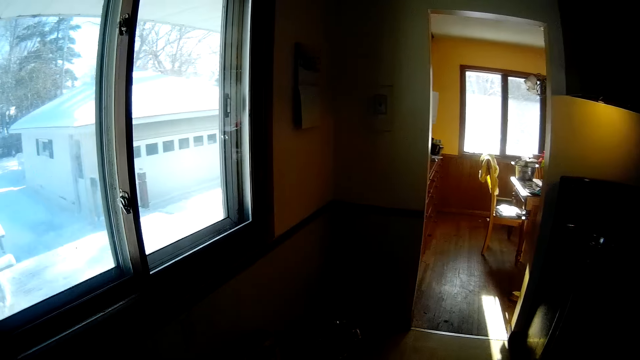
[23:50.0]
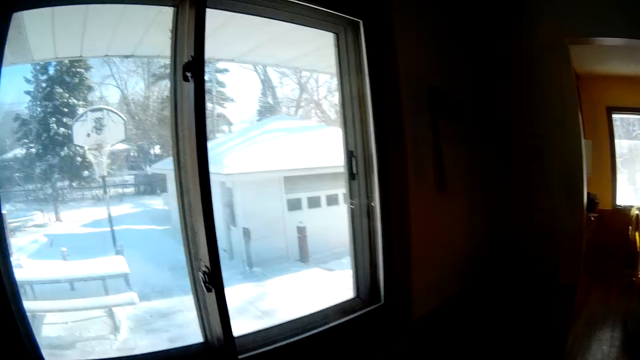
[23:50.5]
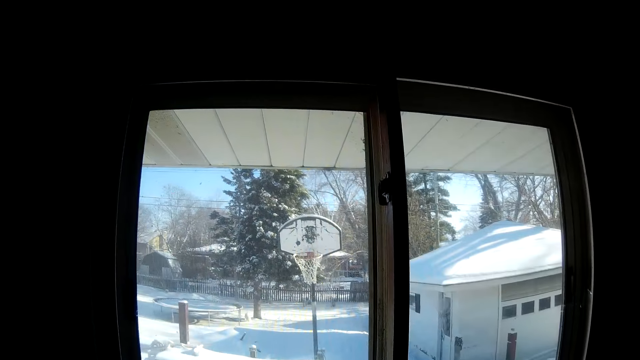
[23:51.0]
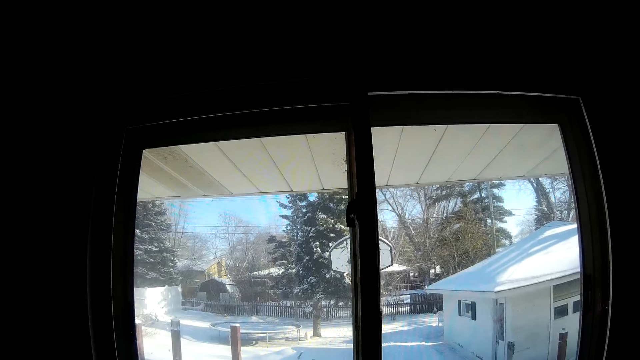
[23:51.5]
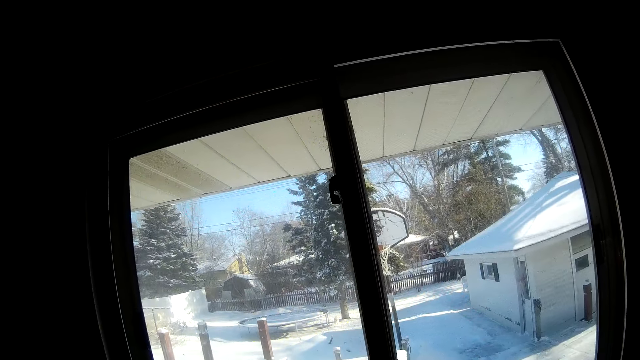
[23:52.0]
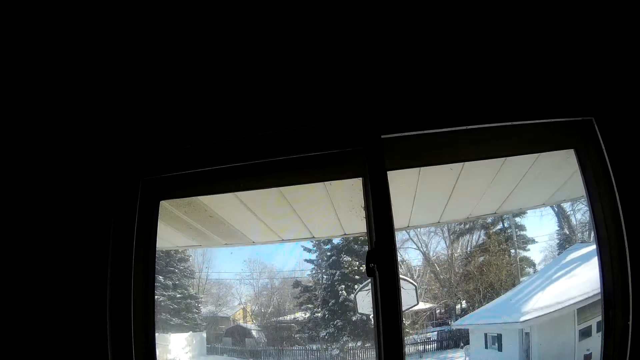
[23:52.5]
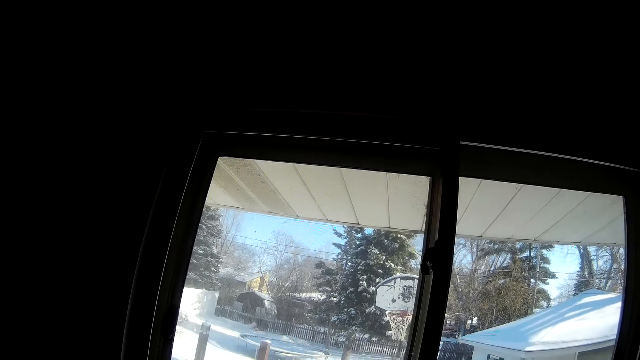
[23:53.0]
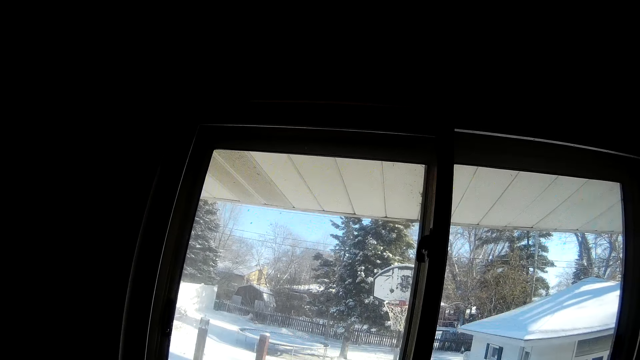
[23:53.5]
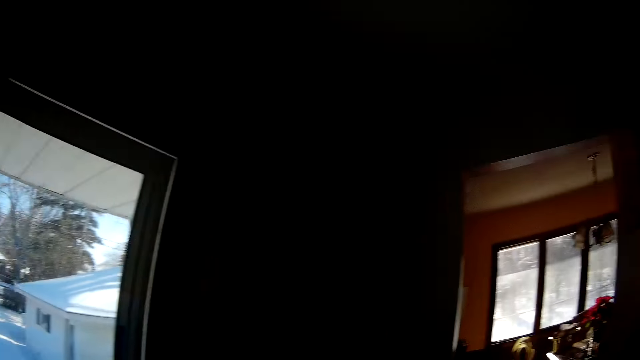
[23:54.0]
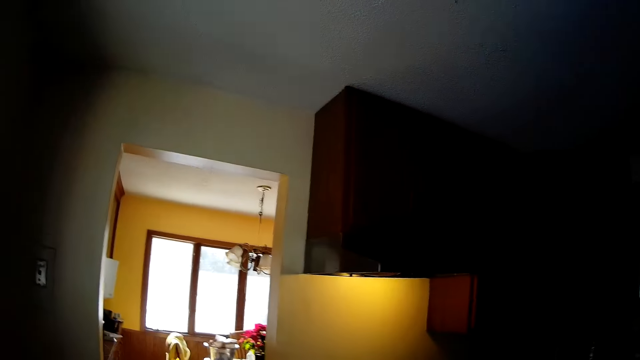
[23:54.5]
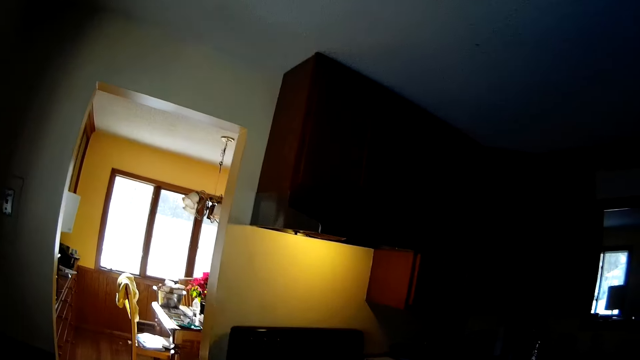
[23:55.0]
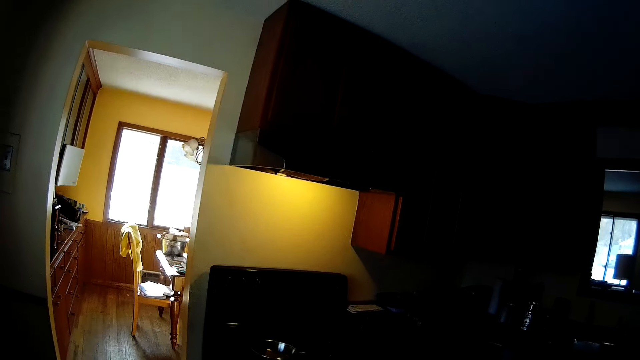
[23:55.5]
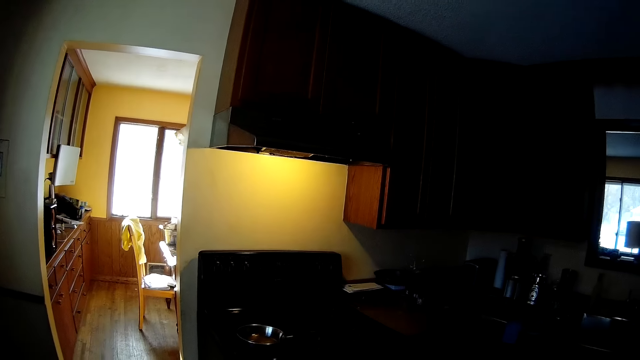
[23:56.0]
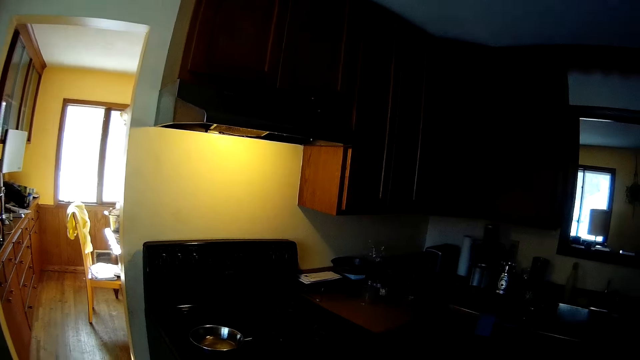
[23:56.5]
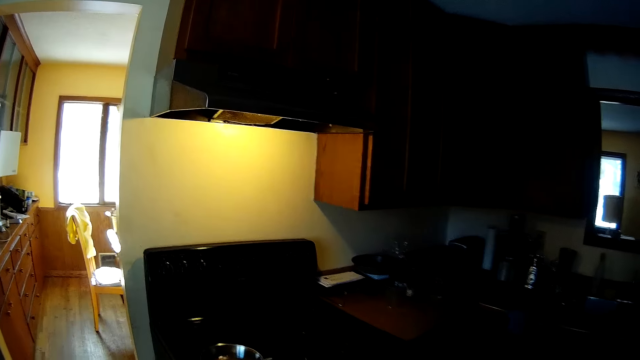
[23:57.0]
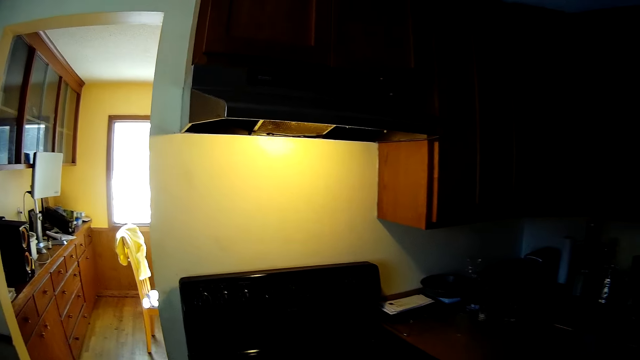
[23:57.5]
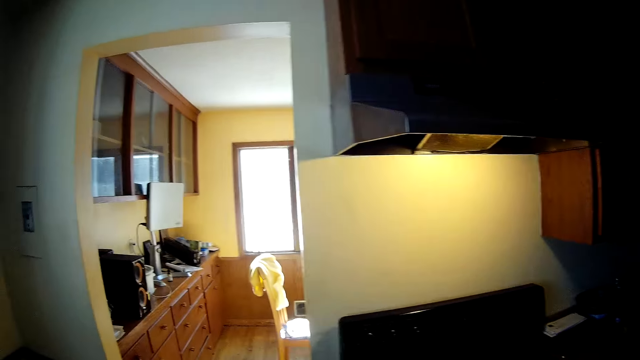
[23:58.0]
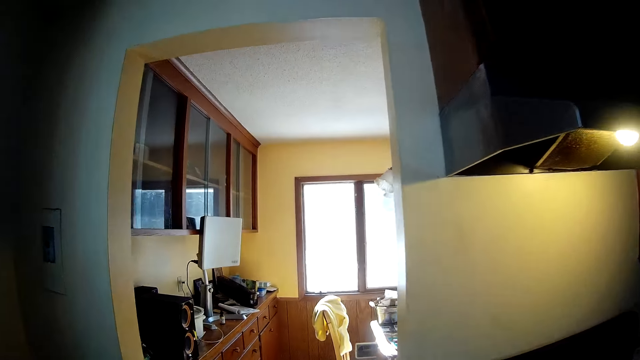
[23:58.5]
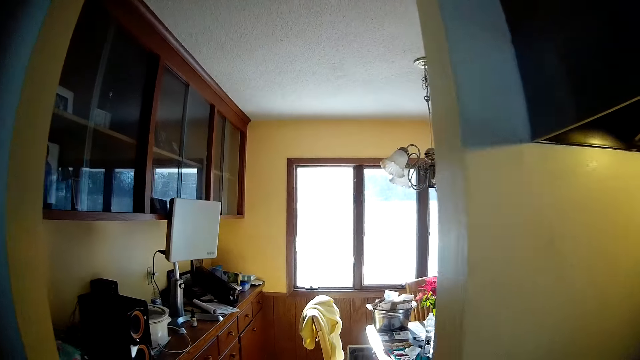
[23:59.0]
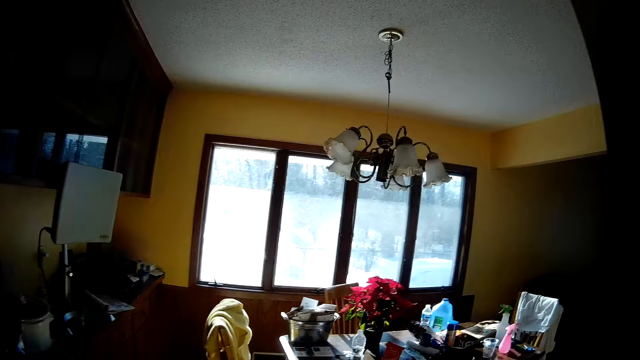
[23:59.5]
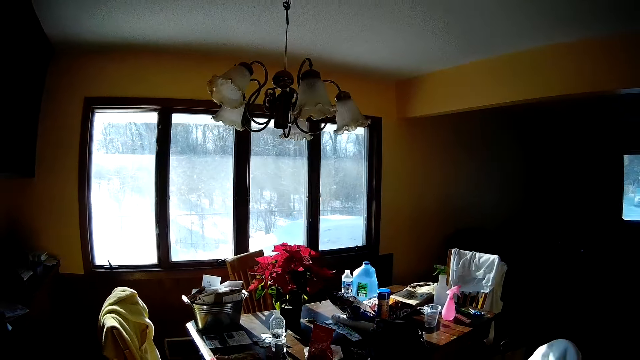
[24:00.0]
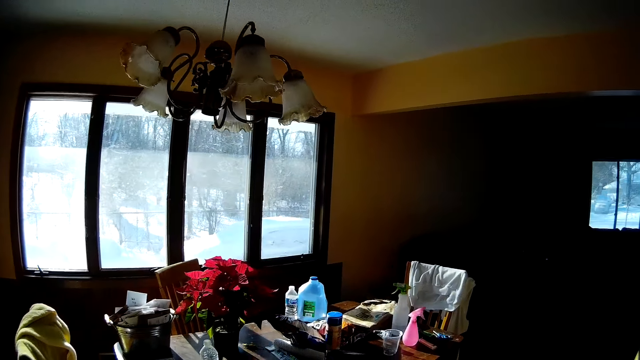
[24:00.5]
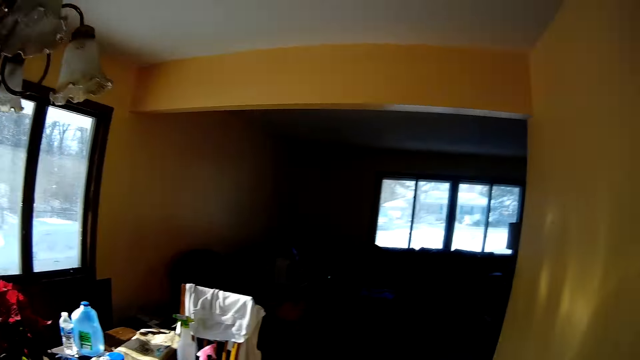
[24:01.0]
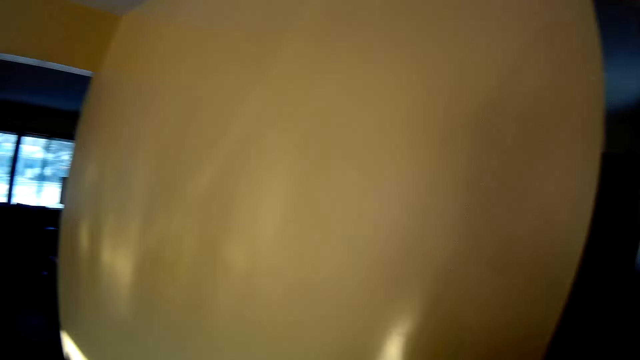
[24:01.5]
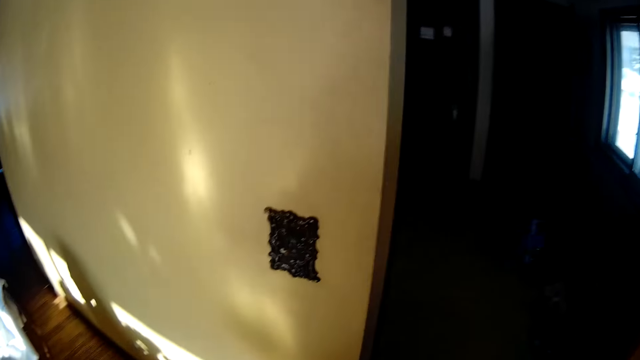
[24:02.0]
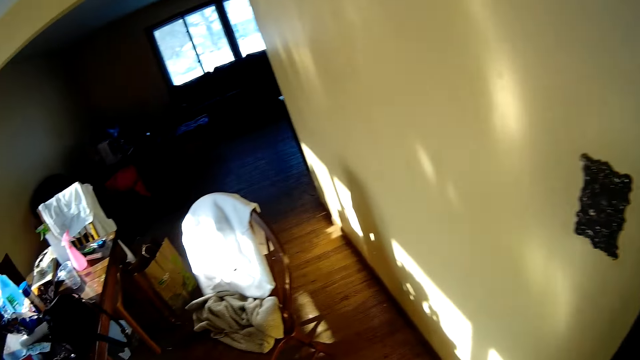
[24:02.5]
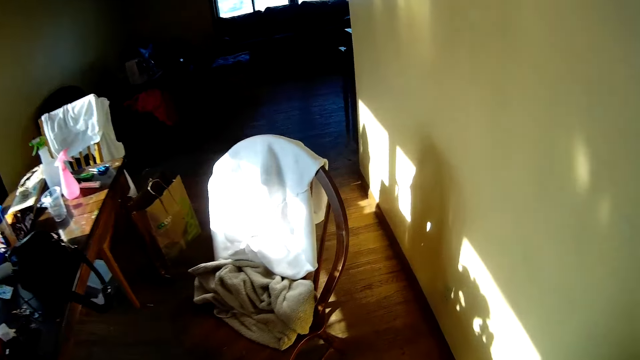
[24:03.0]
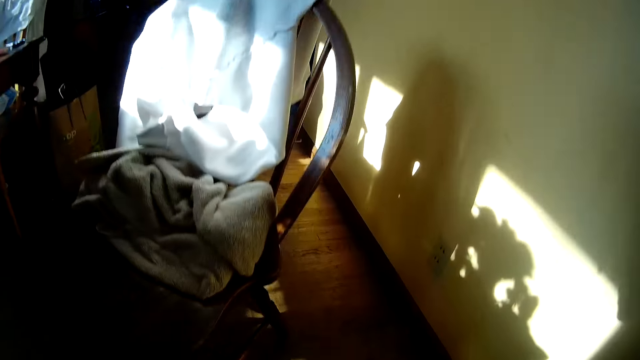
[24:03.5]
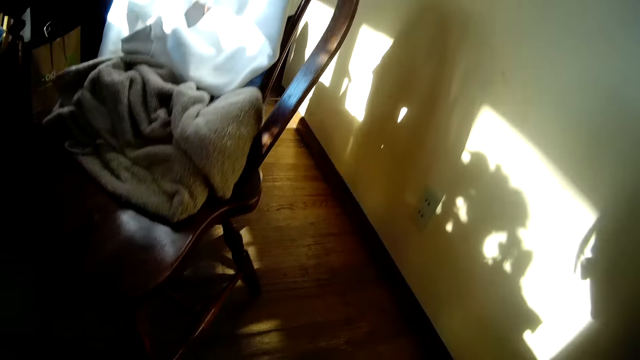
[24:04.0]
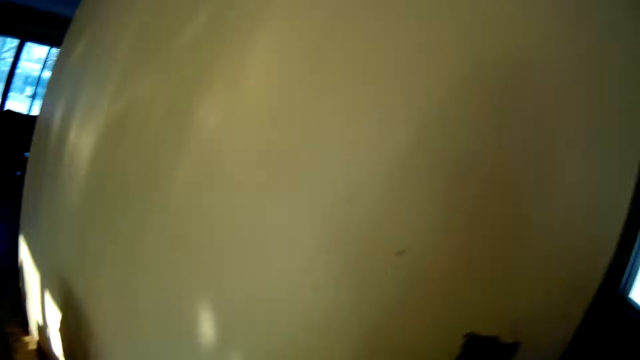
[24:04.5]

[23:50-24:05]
The camera wearer looks around. They walk around.

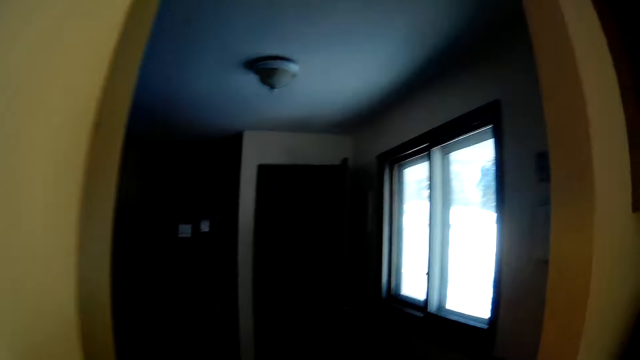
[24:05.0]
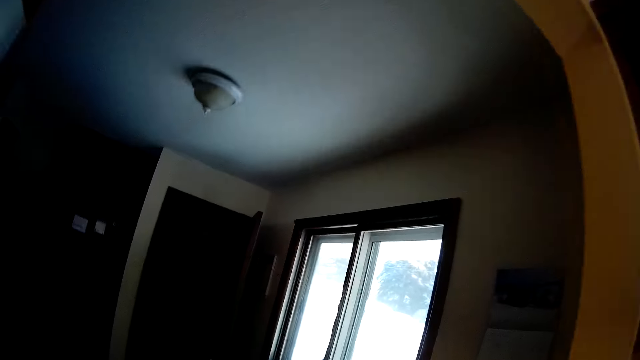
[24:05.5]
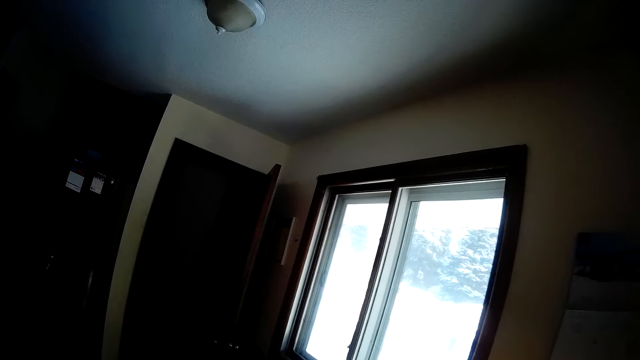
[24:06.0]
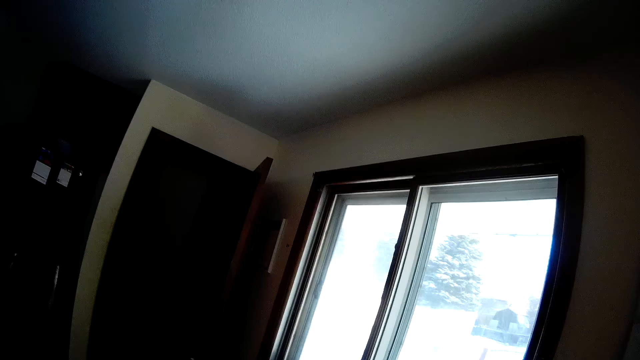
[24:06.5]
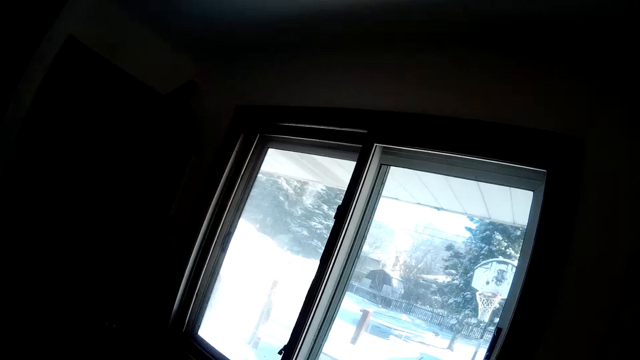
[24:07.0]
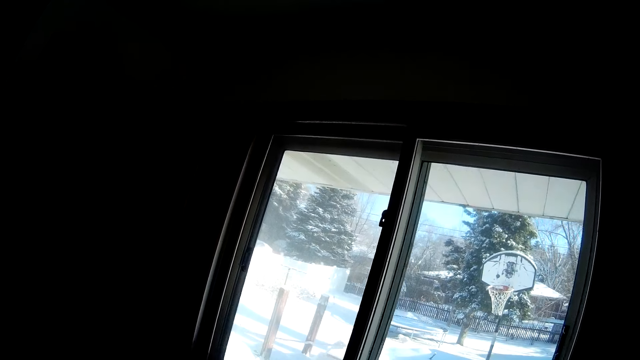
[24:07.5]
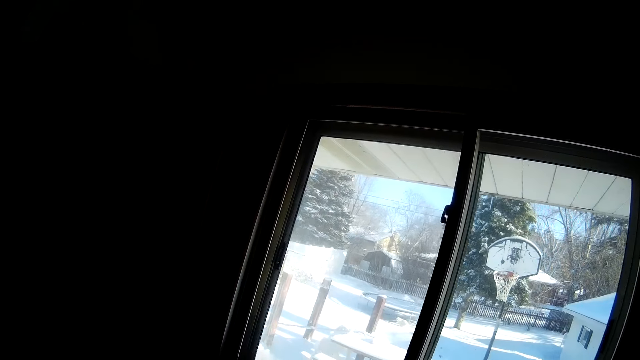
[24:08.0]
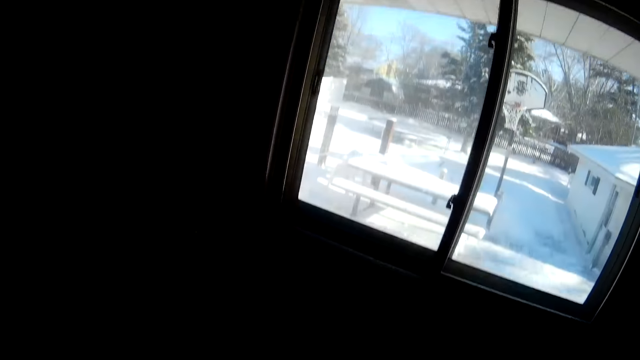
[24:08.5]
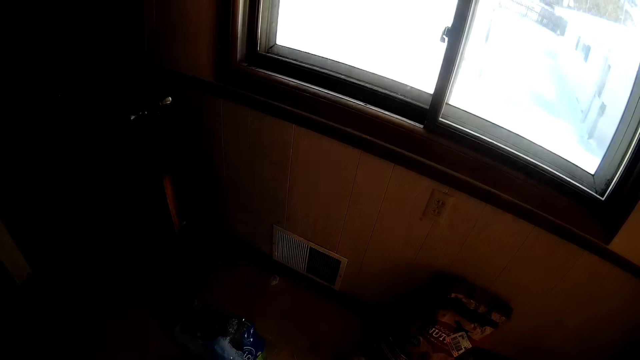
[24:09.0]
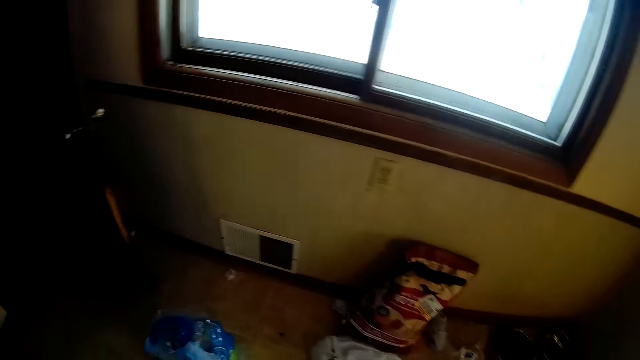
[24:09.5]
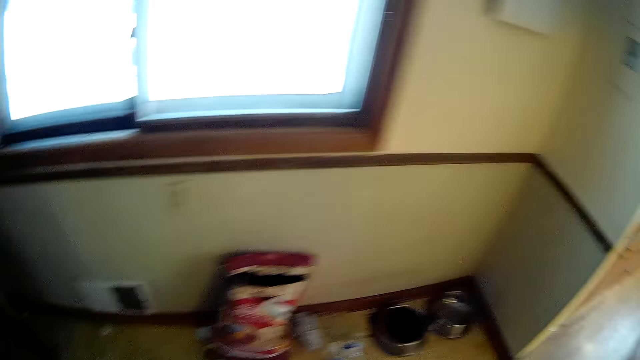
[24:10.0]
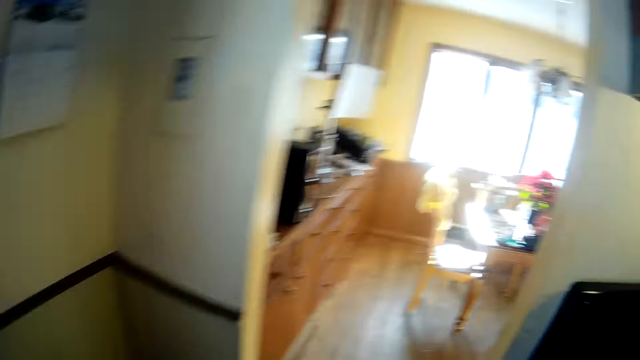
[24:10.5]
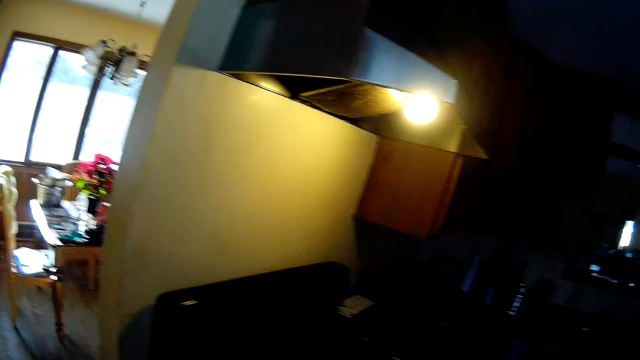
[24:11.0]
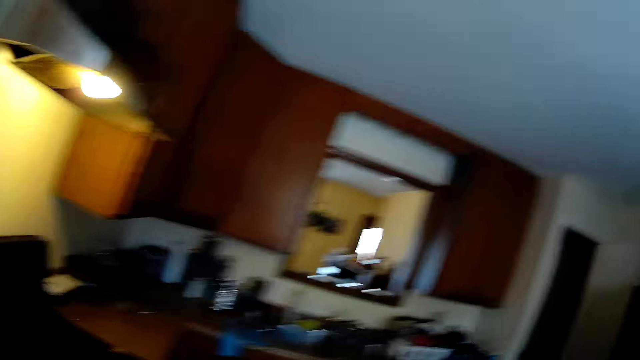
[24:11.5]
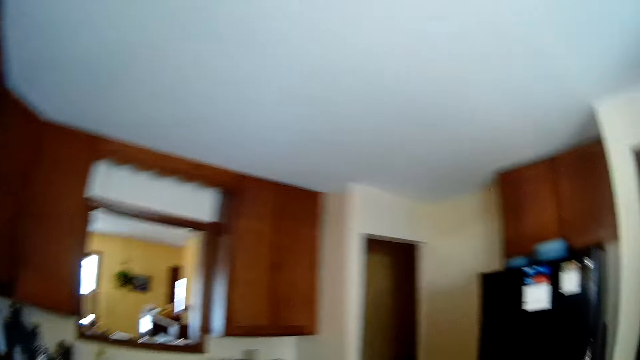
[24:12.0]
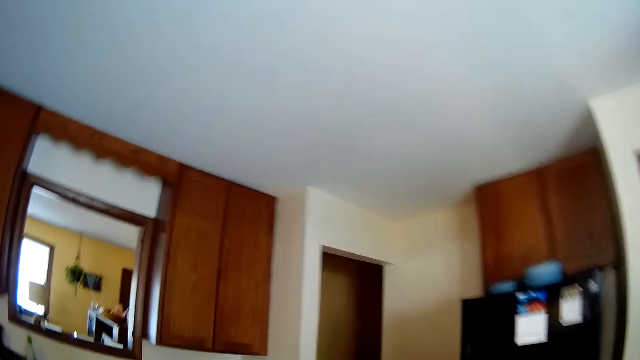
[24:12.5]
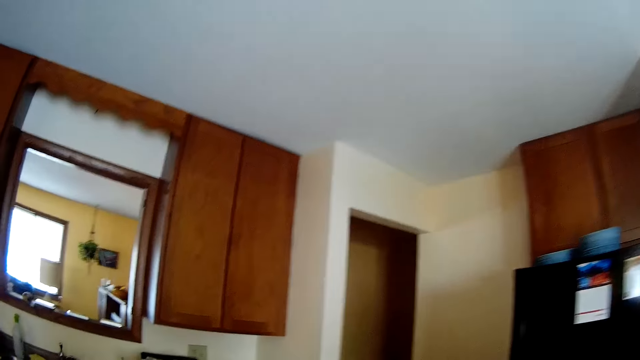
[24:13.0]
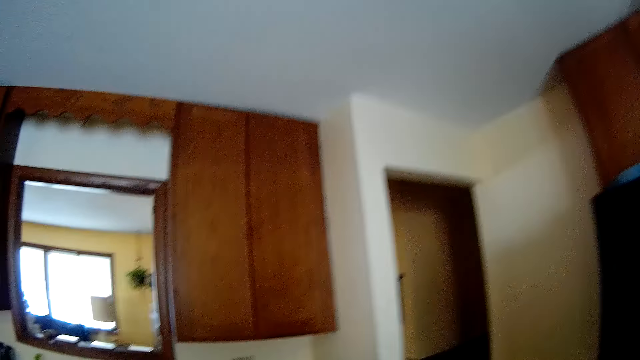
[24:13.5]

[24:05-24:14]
The camera wearer looks around. They switch on the lights. They walk around.
